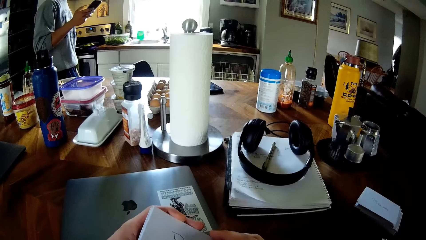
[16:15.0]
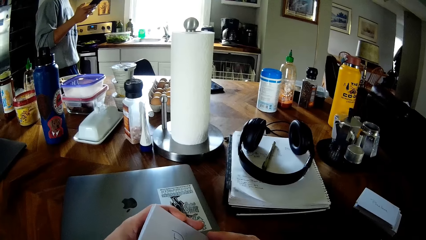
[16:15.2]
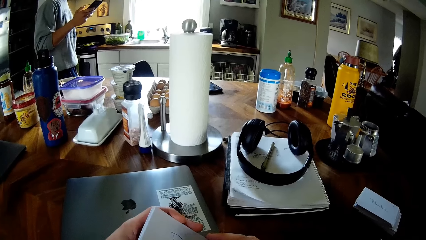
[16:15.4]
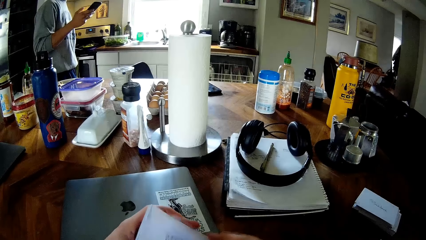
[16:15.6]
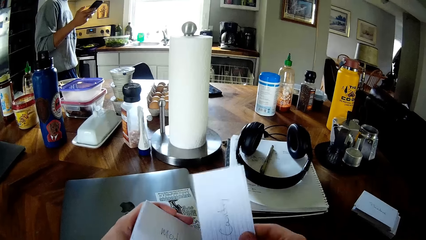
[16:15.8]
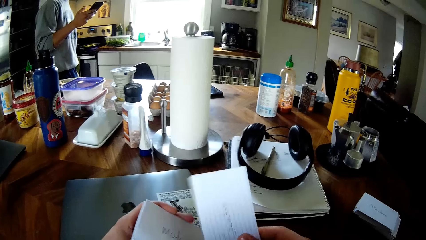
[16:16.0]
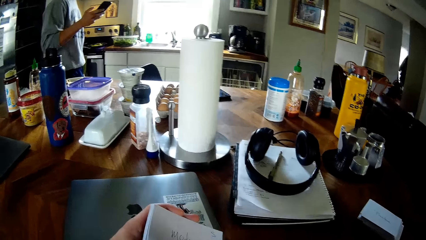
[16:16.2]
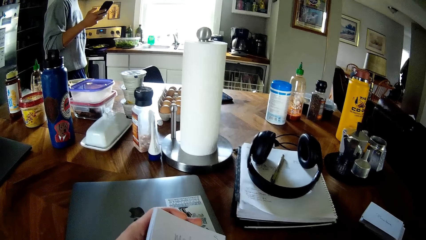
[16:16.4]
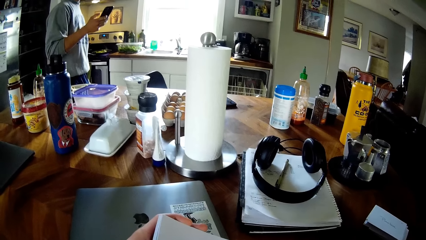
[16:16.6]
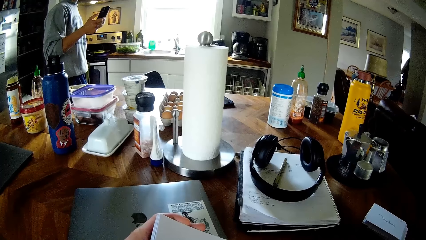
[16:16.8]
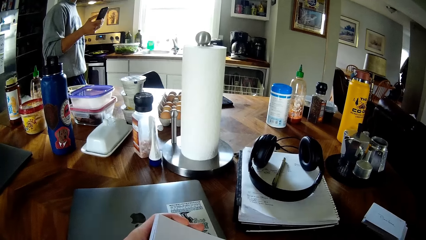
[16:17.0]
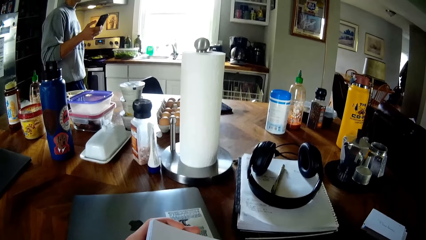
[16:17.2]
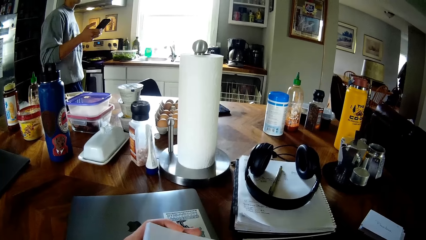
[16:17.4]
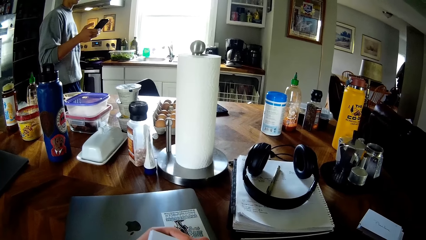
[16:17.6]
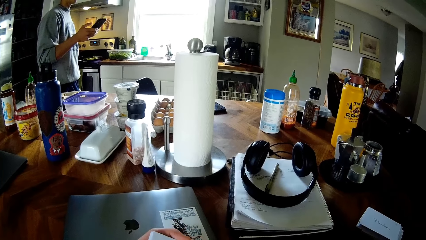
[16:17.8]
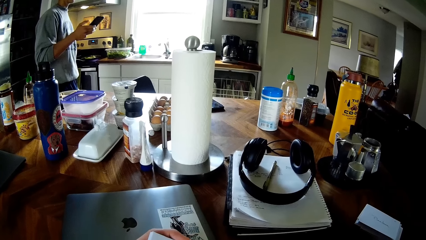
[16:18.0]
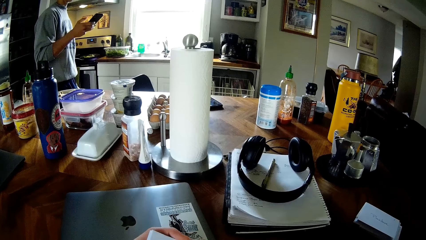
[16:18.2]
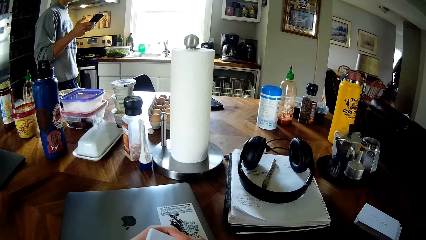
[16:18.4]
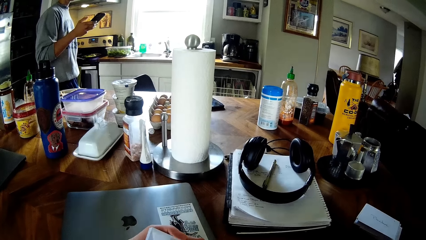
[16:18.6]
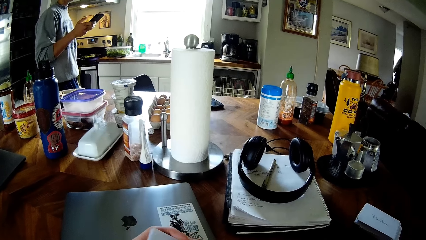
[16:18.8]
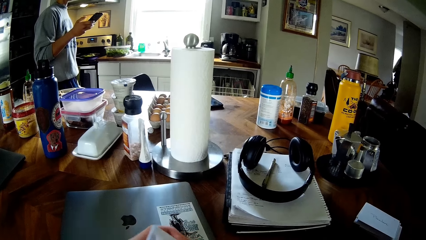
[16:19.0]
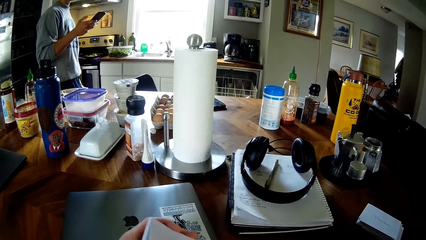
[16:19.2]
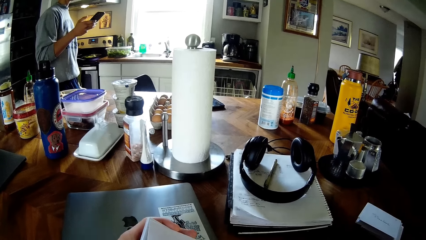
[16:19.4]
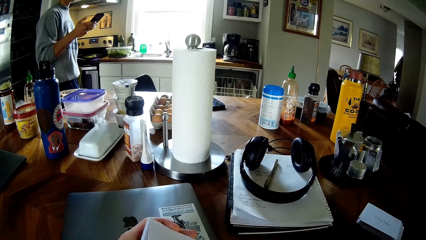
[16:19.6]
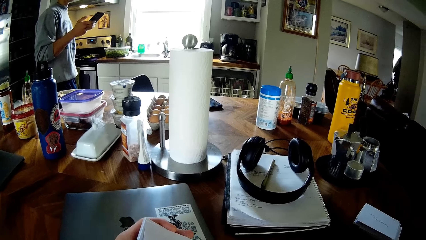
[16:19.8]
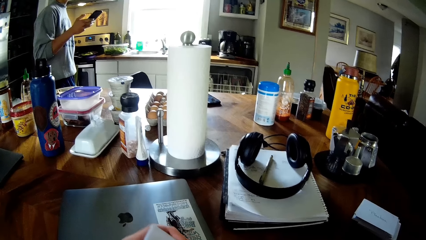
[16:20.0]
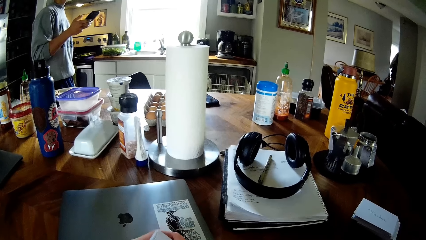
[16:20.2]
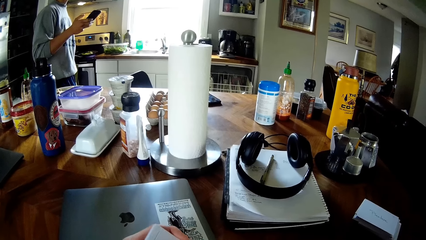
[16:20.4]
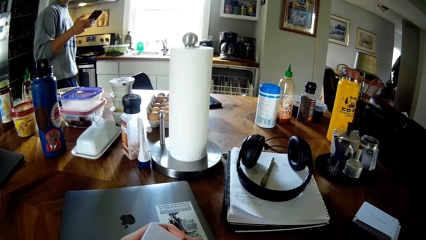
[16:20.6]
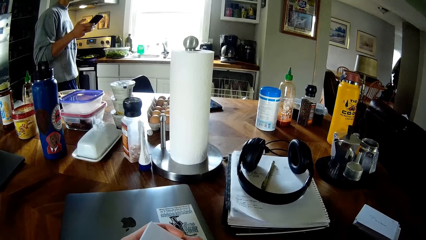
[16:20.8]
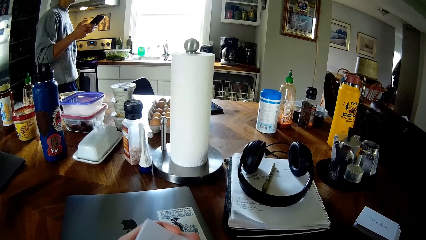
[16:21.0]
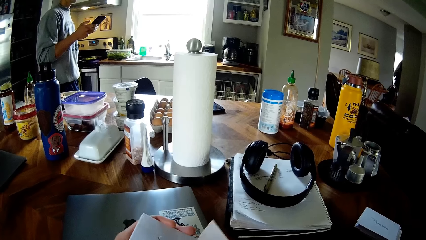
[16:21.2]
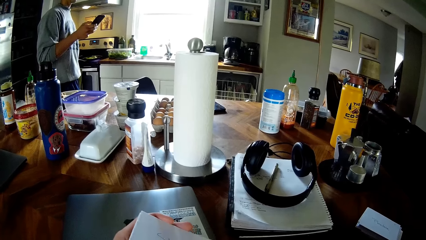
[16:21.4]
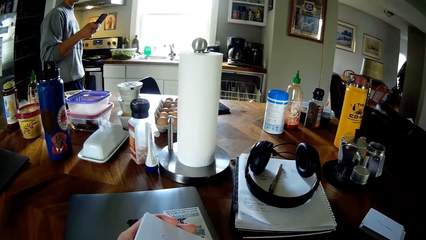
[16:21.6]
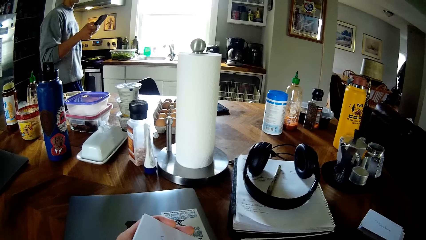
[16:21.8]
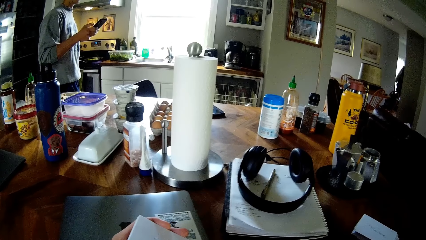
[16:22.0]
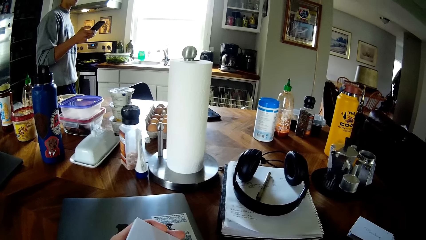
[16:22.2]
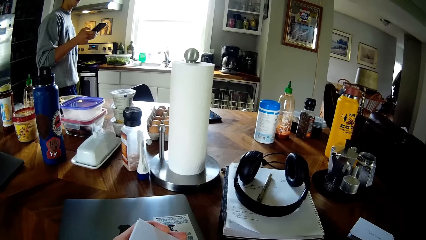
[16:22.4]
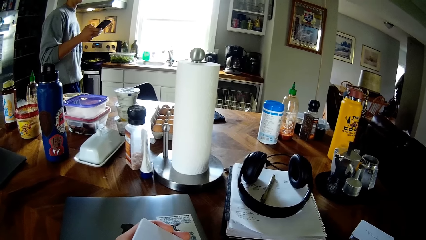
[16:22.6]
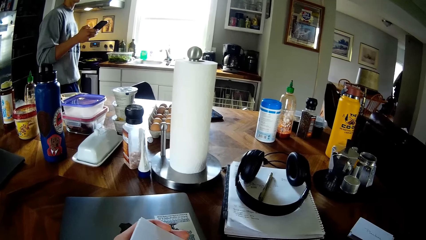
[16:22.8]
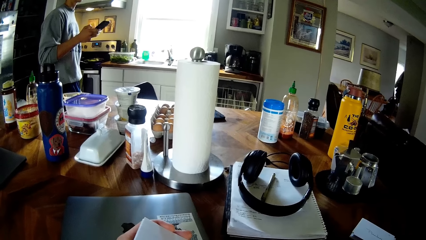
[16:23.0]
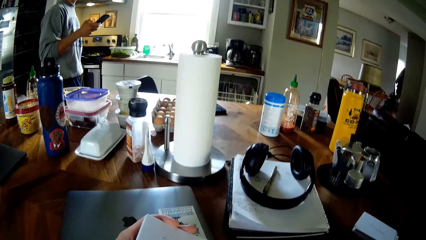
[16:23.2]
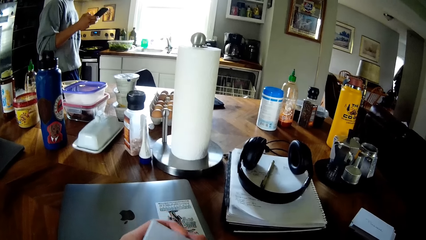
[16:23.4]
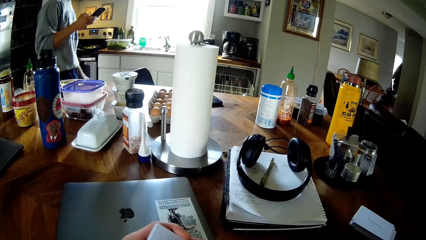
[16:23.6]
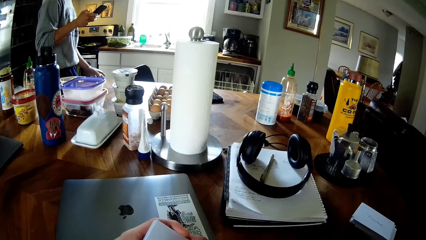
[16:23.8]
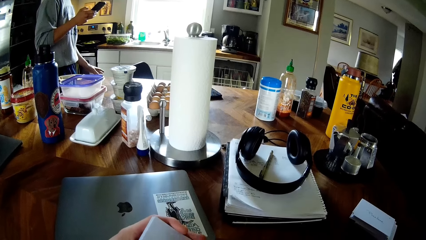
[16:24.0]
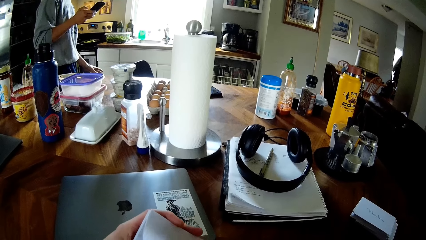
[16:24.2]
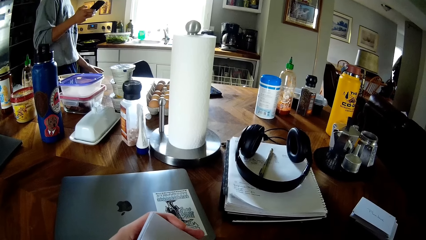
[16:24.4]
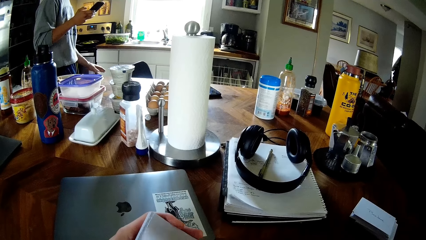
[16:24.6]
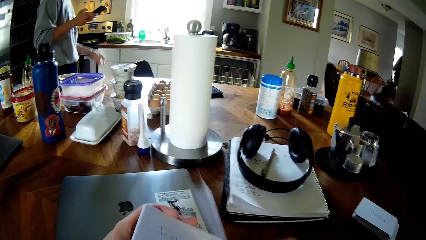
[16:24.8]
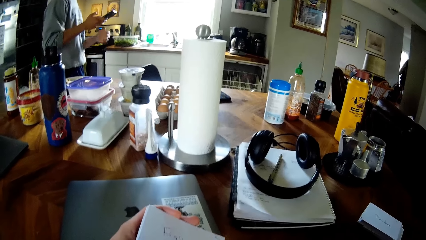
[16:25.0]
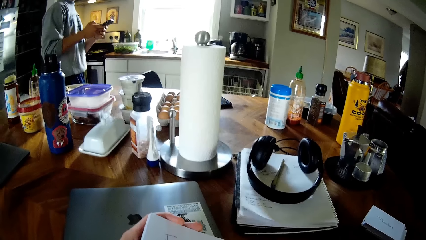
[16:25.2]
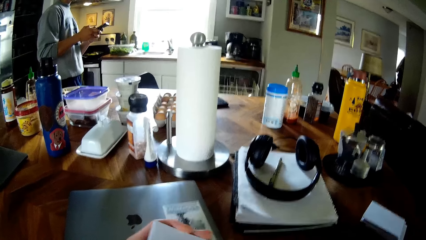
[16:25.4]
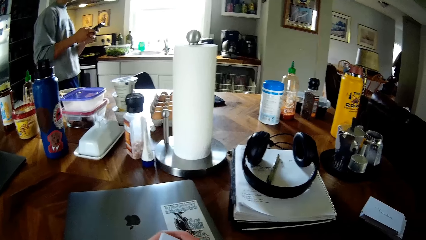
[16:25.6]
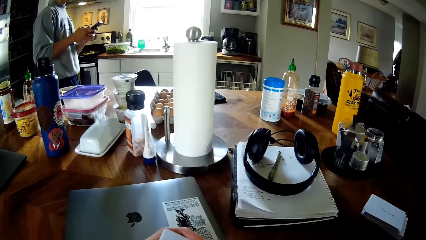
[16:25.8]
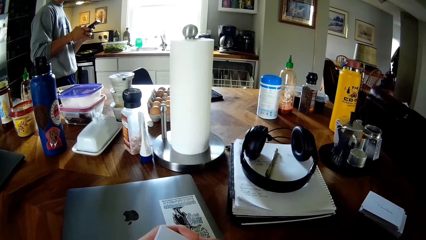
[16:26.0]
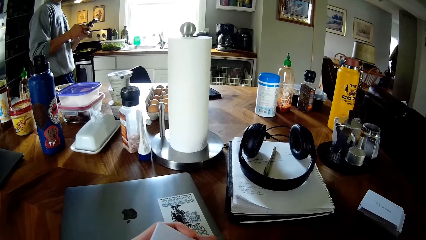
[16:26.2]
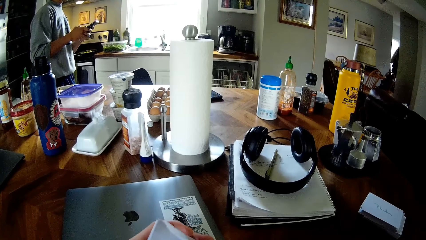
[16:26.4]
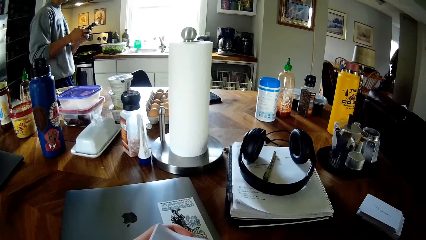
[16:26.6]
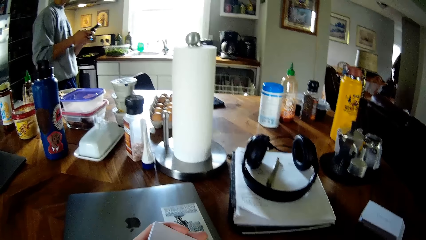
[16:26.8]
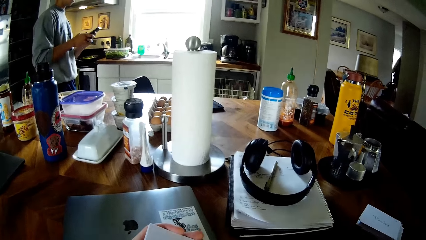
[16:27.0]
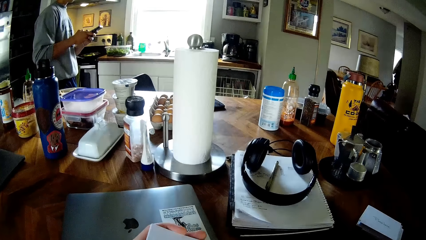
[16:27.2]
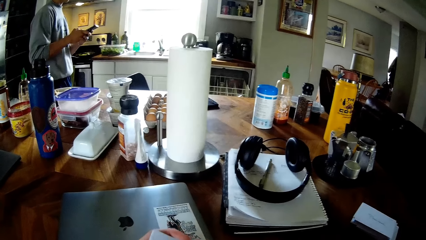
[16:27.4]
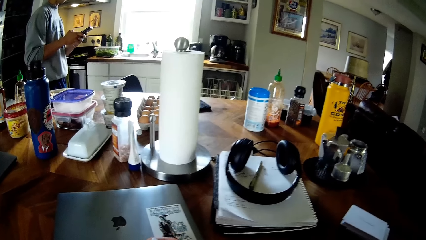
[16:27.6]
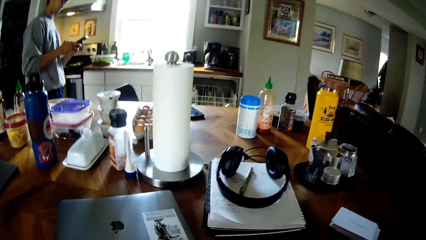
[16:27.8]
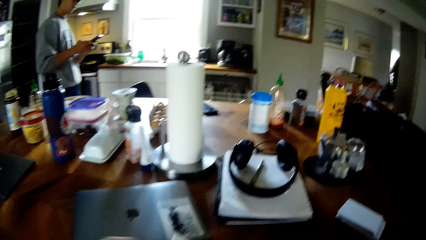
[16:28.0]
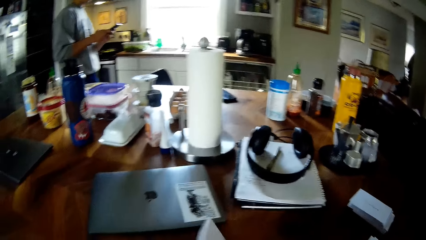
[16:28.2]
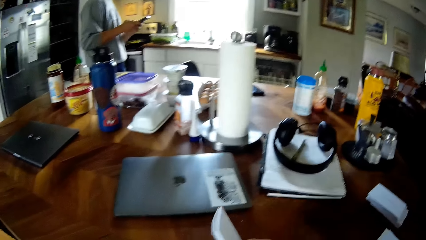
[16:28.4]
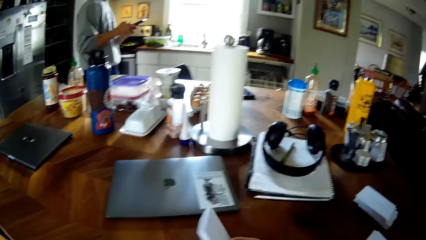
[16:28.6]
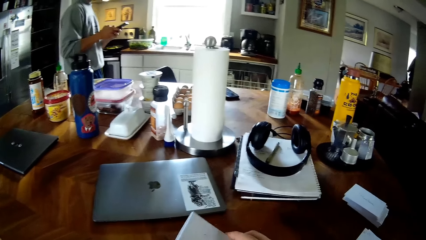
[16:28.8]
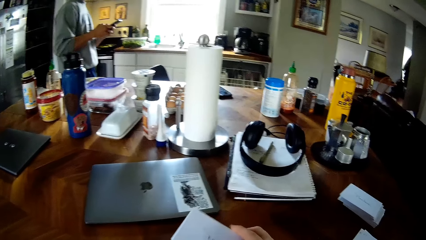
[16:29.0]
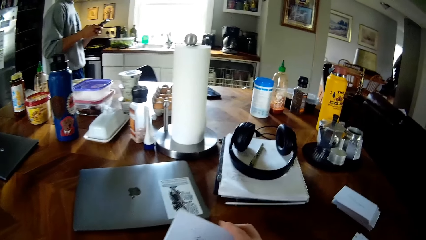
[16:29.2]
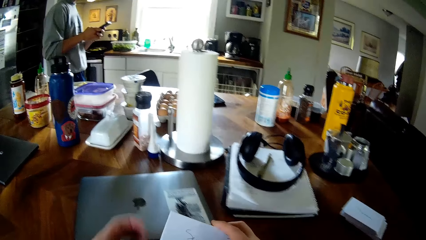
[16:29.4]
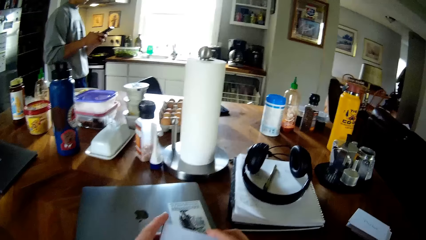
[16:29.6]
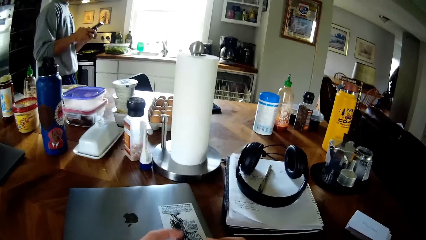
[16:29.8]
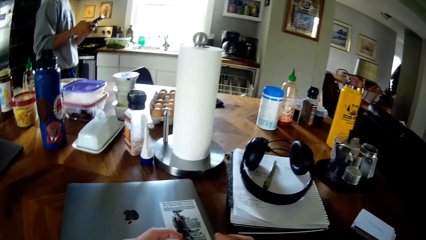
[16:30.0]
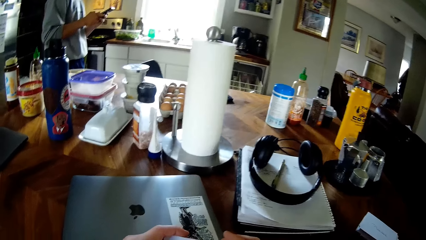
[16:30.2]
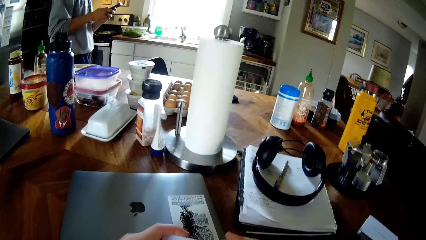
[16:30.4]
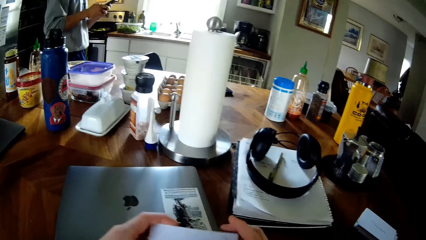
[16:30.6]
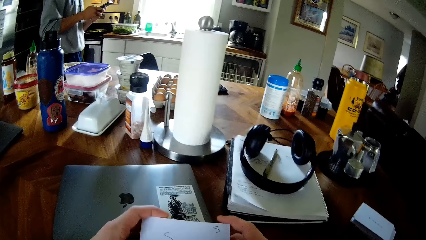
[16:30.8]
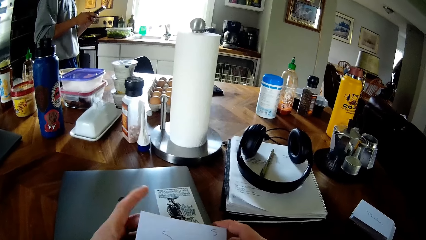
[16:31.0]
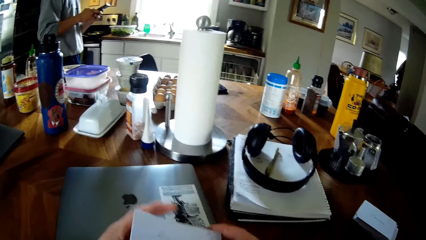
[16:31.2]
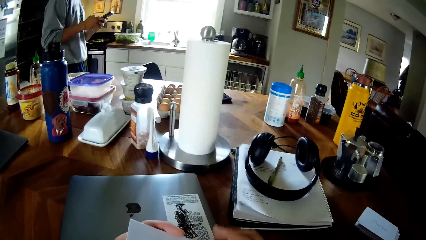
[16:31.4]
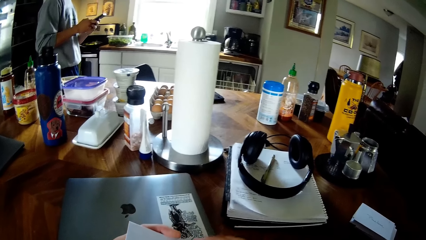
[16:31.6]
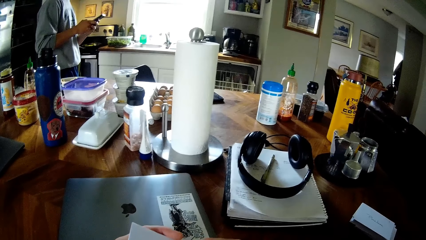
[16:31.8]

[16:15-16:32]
The camera wearer reads from the paper. He lifts the paper from the pile of papers in his left hand with his right hand. A man operates the phone in his right hand. The man holds the phone with both hands.
